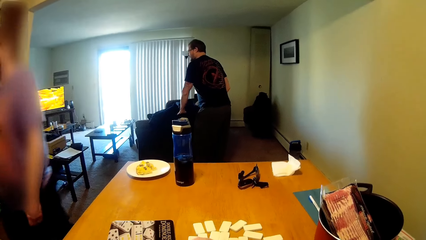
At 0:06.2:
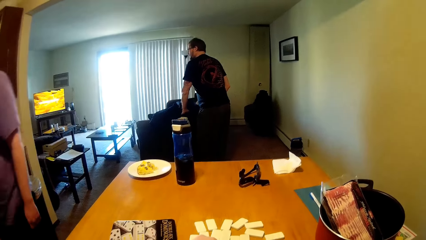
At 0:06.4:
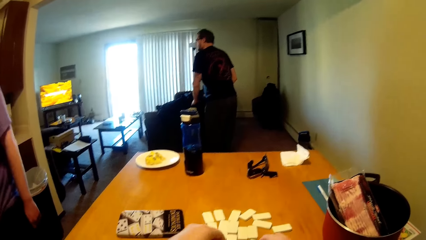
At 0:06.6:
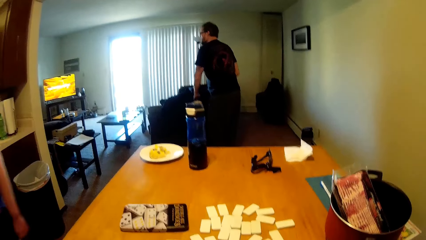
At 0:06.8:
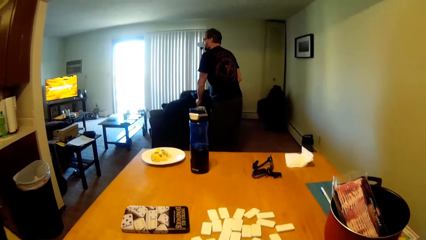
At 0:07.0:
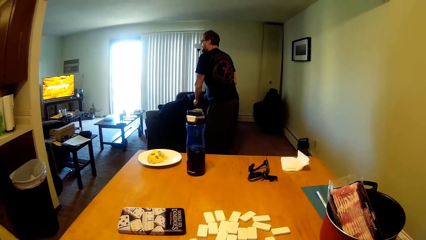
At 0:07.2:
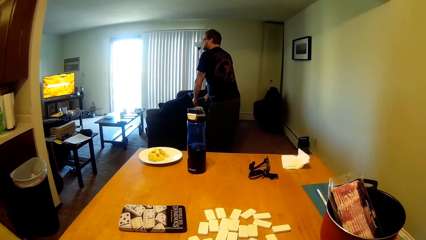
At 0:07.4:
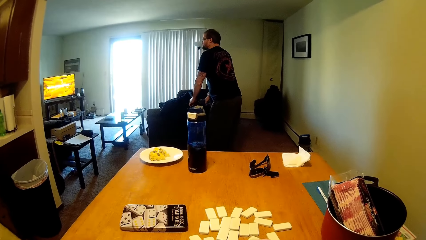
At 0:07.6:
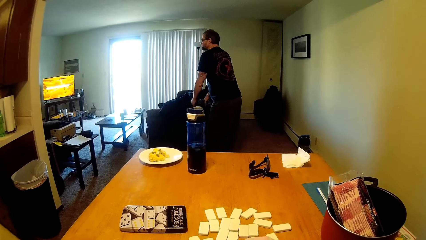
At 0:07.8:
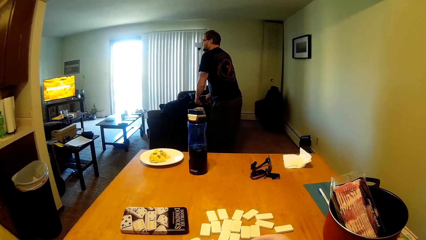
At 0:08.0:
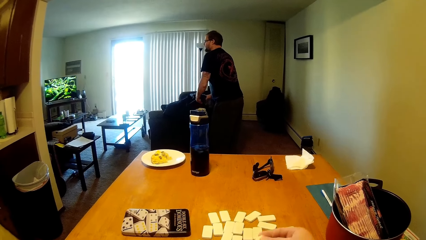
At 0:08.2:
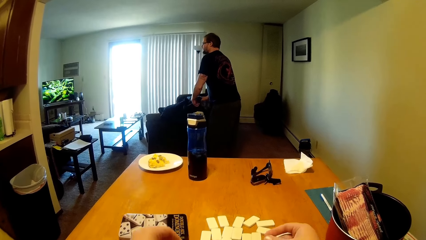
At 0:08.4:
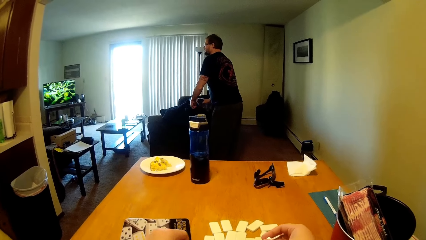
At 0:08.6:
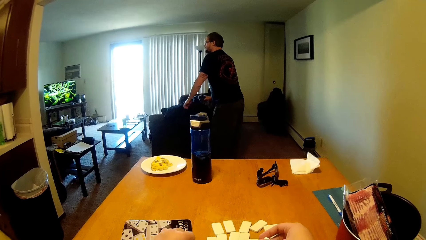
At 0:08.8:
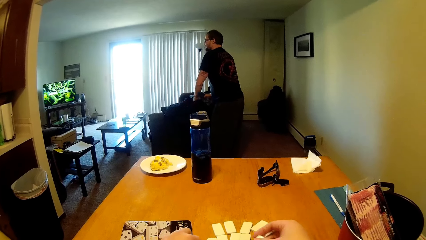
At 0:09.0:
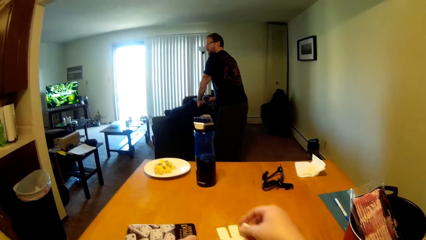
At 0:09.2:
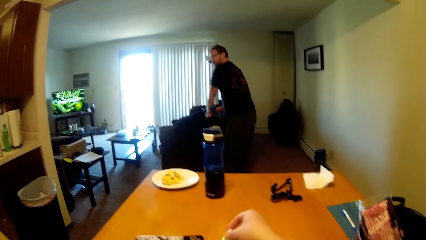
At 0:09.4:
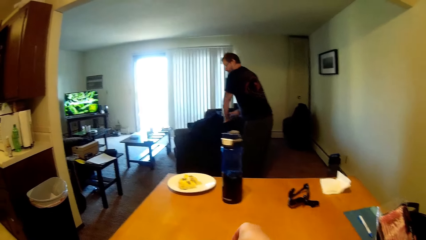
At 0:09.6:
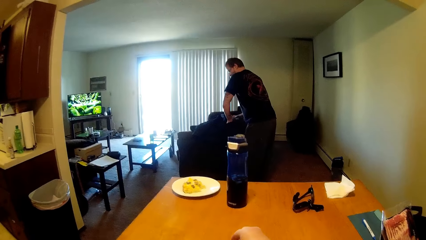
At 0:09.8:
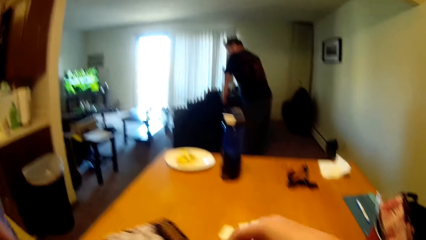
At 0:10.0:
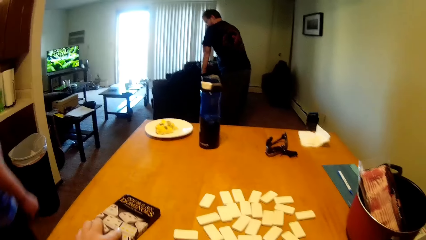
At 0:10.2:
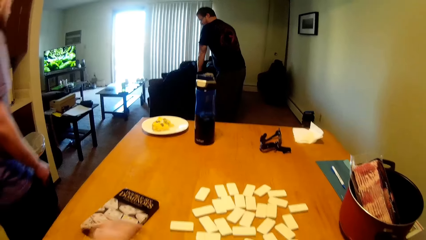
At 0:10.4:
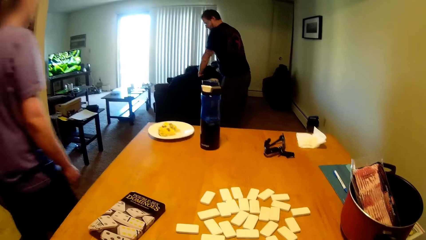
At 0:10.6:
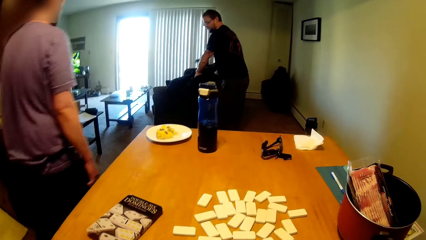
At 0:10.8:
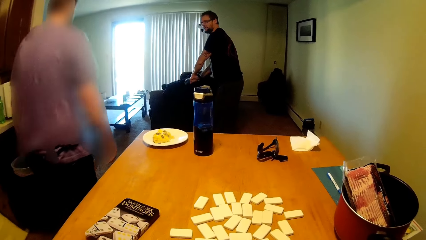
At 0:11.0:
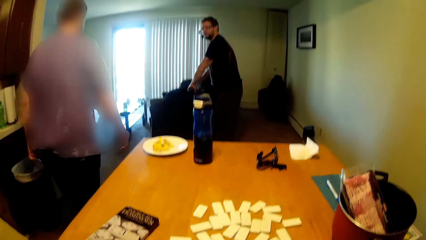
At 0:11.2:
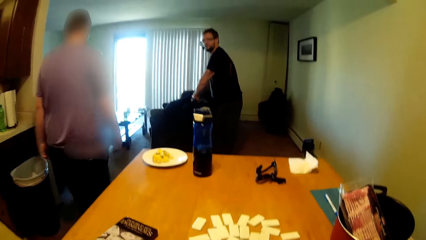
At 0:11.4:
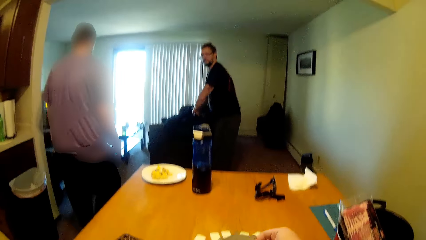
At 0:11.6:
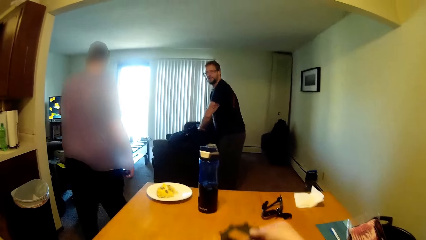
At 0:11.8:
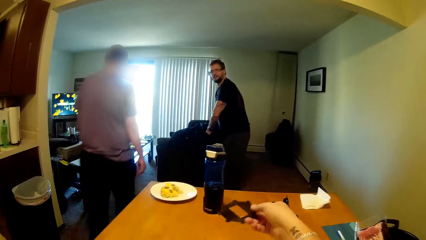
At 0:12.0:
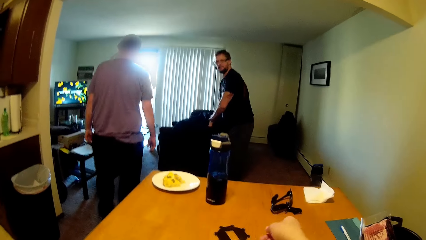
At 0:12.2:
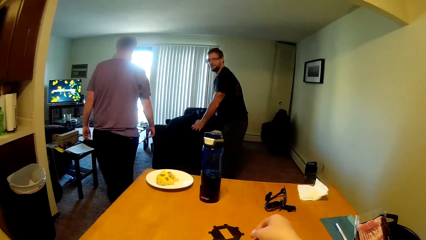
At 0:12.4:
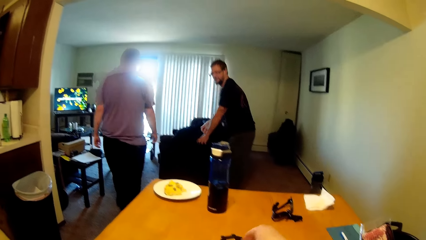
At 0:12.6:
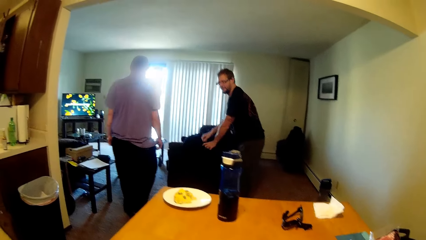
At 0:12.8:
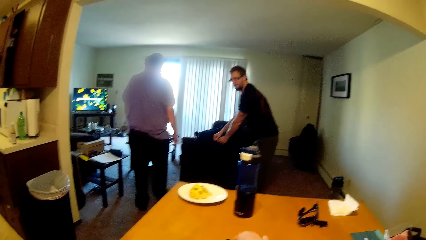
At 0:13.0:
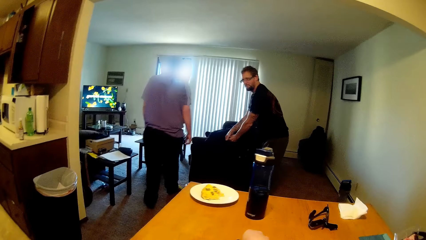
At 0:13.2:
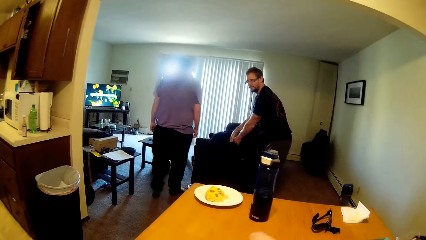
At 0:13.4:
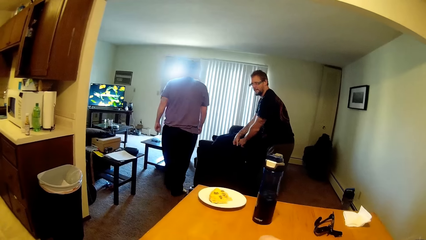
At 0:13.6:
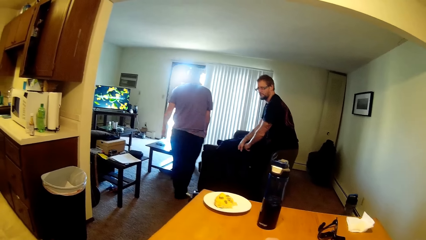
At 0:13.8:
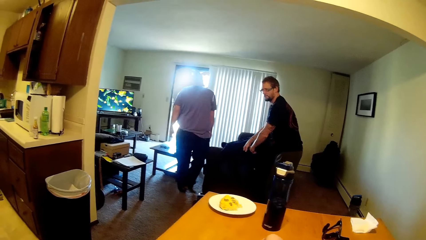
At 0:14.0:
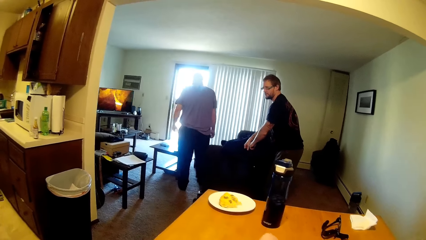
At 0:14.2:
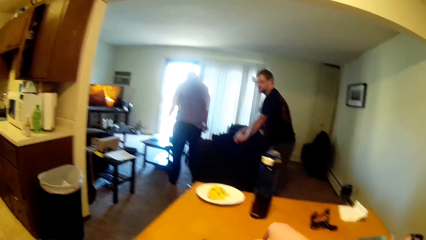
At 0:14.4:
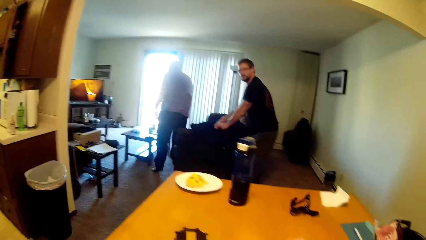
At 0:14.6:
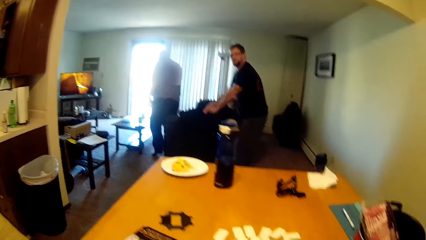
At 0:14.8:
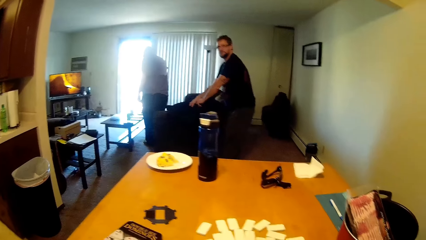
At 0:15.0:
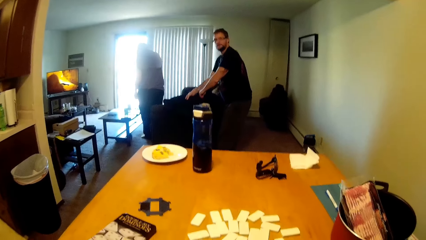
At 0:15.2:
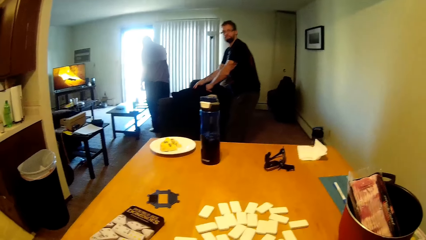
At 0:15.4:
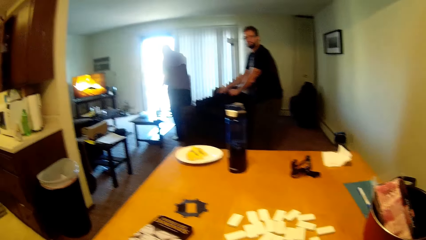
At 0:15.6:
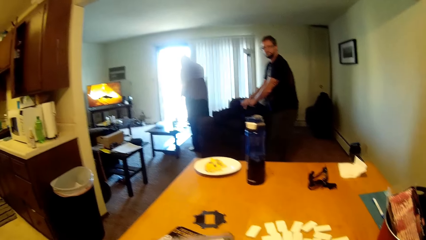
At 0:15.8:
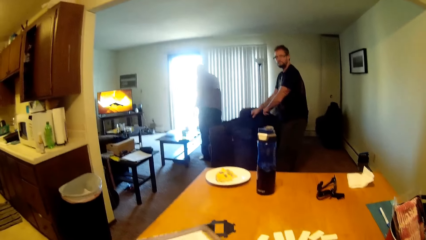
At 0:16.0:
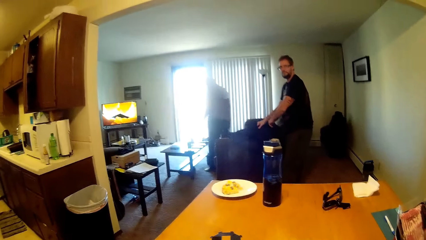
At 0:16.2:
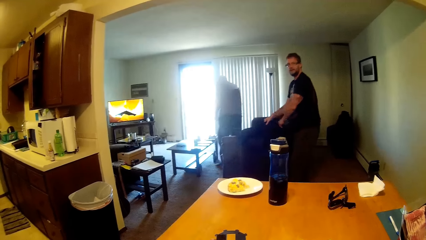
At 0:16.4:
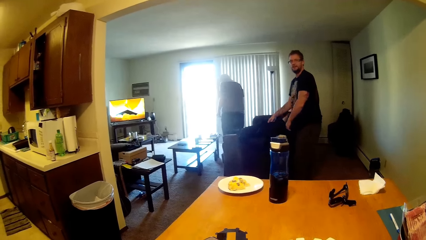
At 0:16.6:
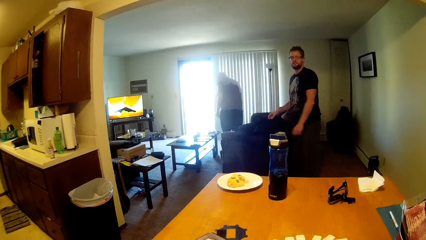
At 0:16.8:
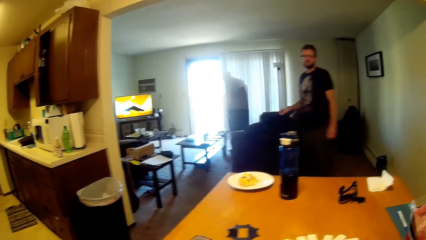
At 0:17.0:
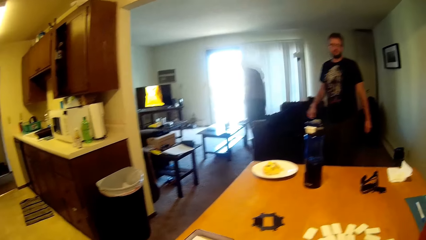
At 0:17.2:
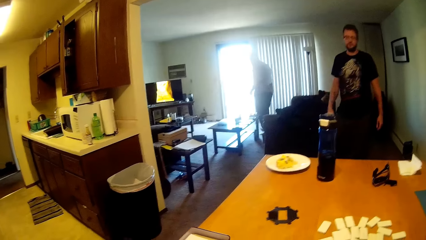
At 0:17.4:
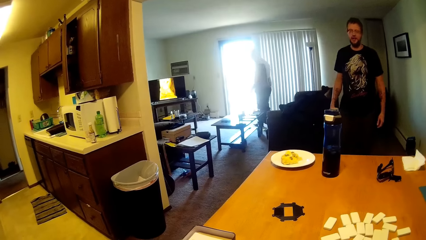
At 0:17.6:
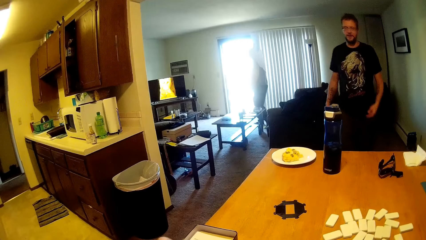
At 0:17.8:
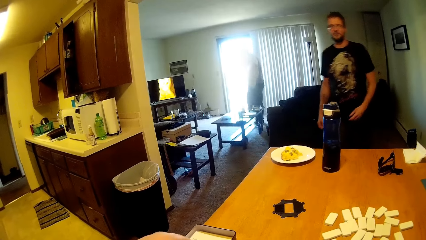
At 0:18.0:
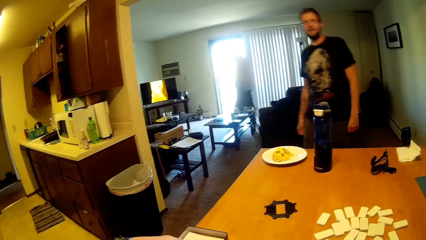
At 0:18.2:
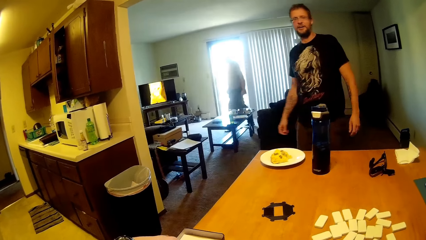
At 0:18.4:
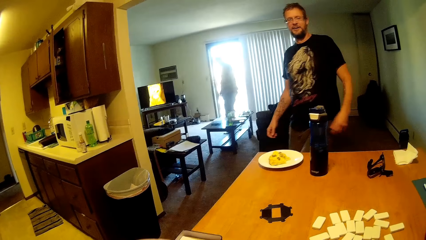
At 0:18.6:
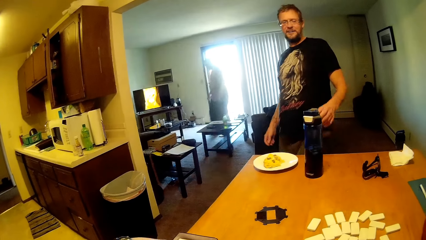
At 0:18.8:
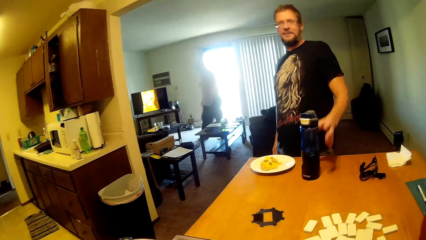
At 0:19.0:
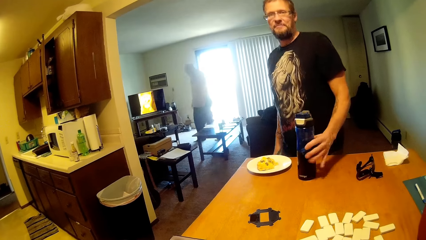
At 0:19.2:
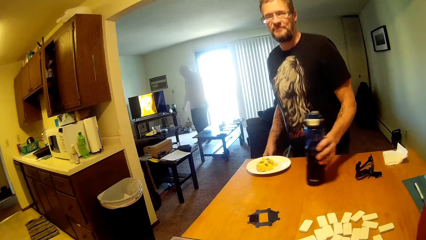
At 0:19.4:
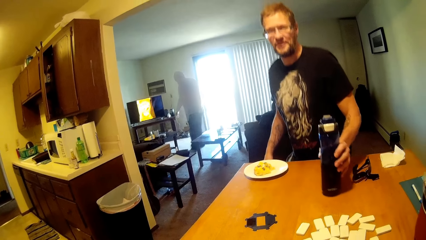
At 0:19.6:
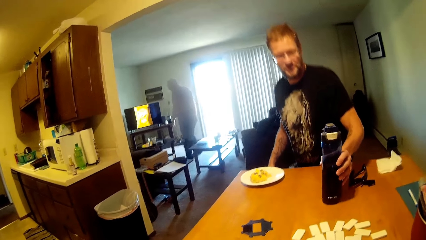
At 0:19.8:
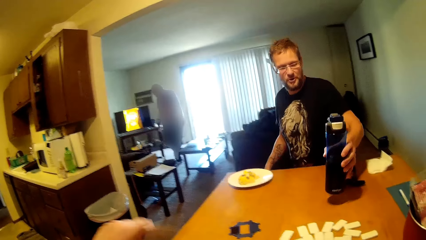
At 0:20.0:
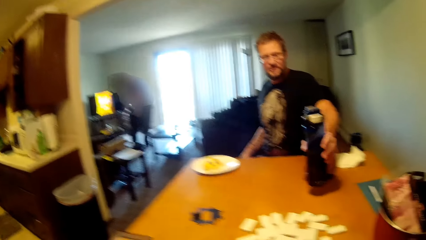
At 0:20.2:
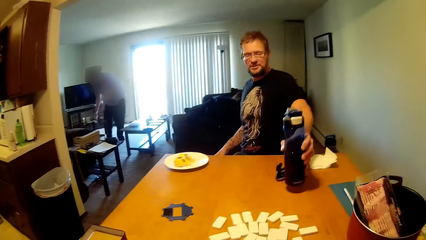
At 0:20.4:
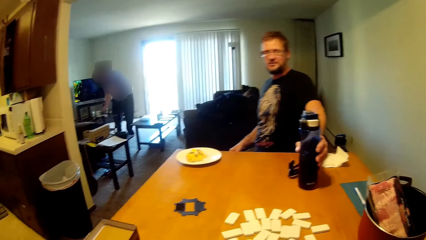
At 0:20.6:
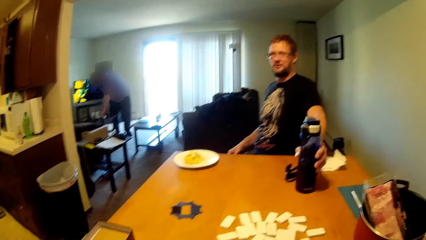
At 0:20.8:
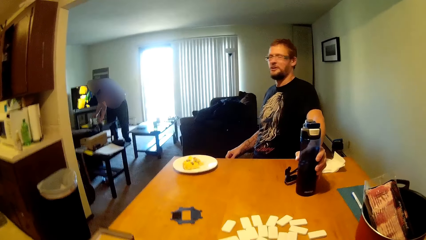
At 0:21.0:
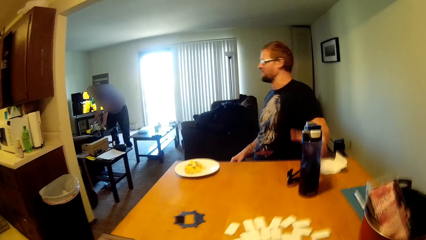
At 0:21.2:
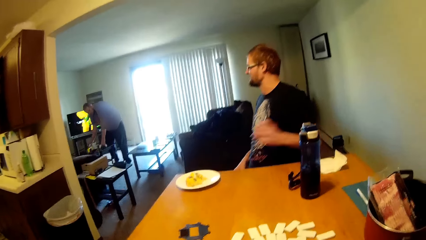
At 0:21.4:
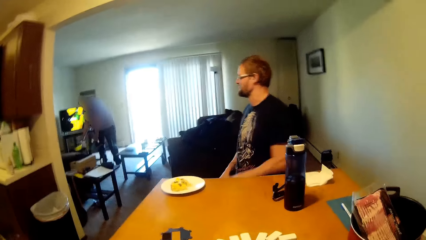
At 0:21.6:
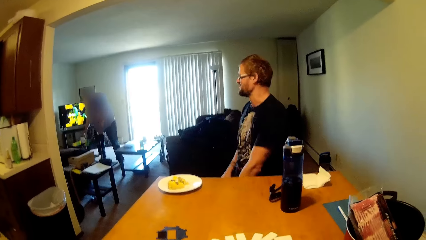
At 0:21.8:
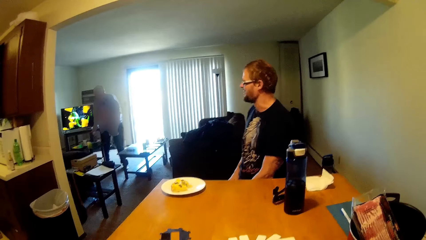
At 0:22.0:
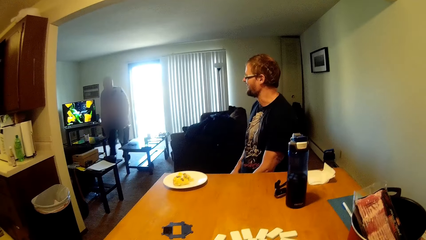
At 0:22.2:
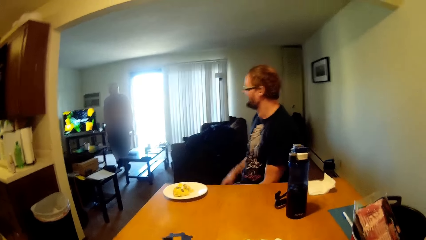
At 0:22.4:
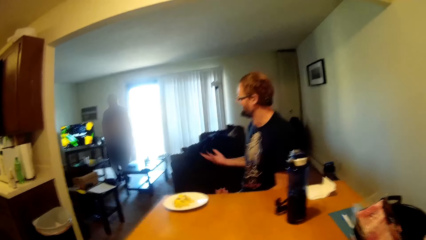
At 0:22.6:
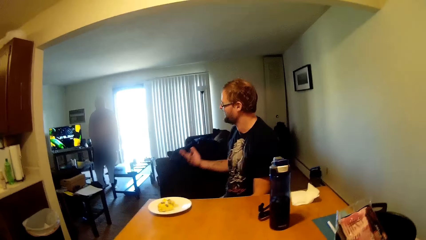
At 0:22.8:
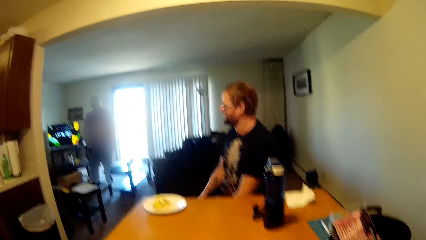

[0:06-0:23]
A person puts the hat in the bag. The camera wearer talks to the person. The person closes the bag. The person grabs the bottle and moves the water bottle.
